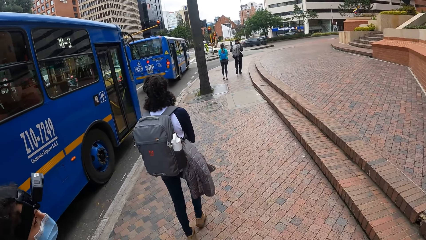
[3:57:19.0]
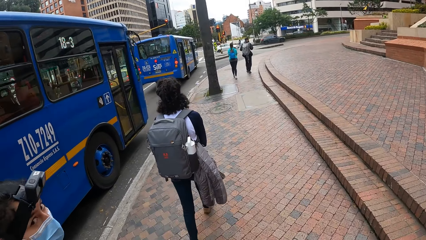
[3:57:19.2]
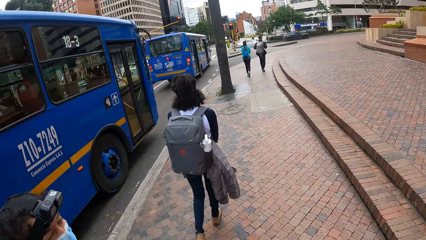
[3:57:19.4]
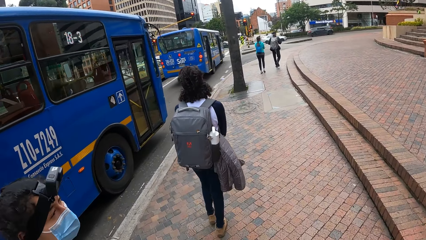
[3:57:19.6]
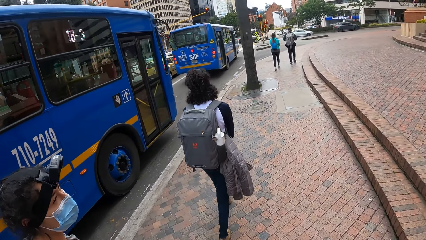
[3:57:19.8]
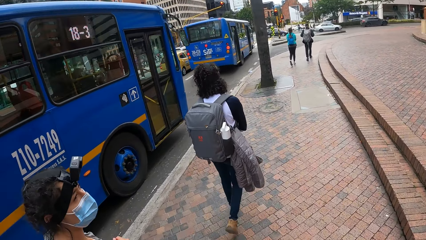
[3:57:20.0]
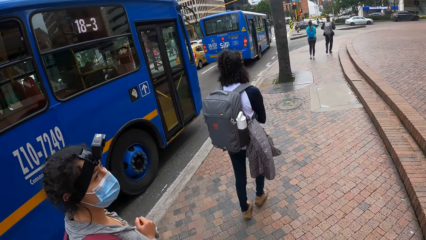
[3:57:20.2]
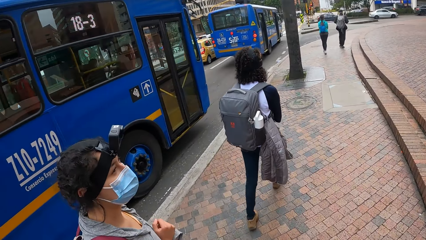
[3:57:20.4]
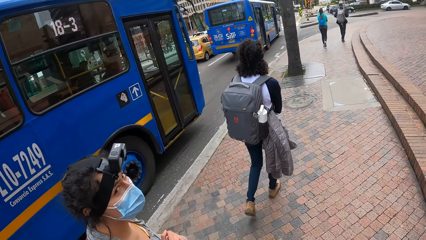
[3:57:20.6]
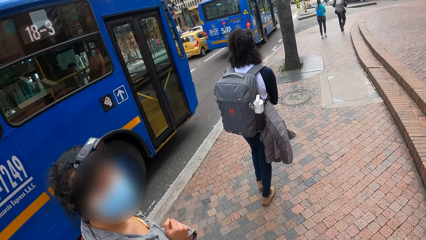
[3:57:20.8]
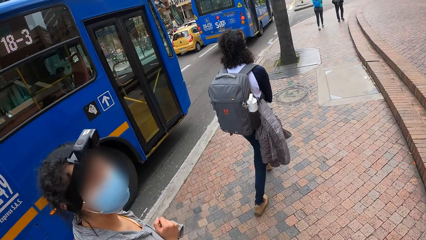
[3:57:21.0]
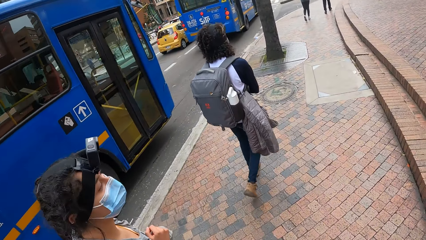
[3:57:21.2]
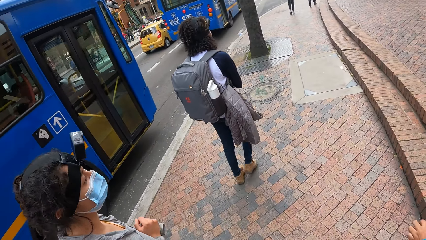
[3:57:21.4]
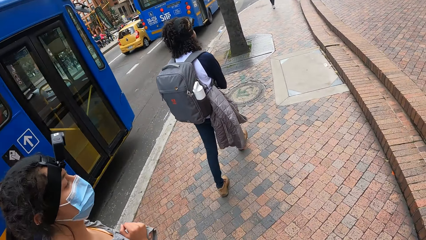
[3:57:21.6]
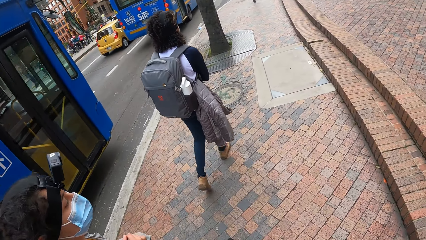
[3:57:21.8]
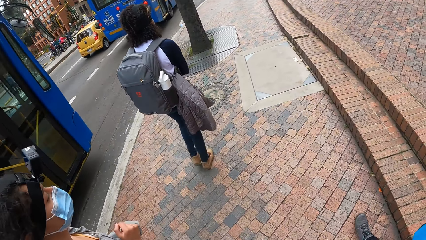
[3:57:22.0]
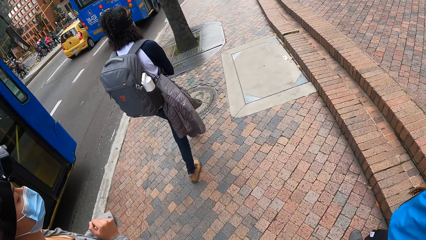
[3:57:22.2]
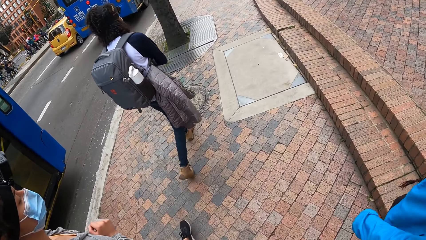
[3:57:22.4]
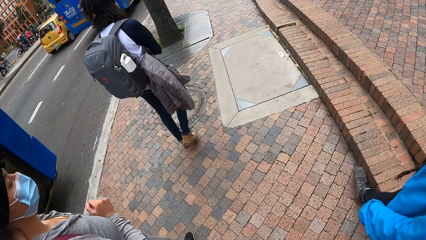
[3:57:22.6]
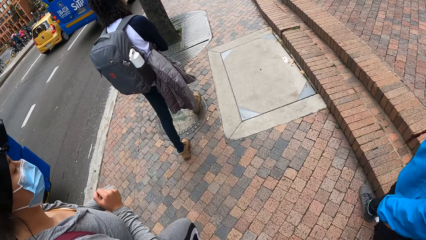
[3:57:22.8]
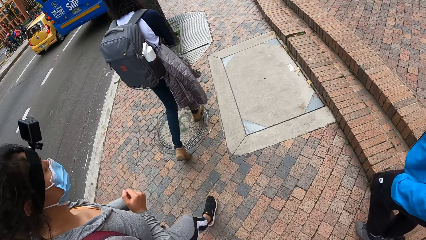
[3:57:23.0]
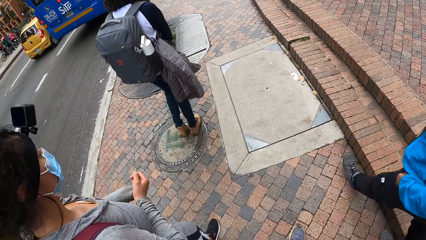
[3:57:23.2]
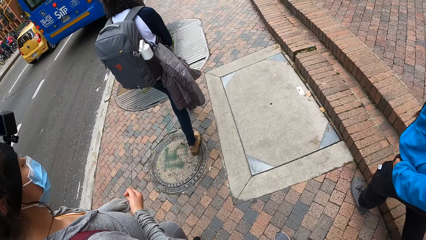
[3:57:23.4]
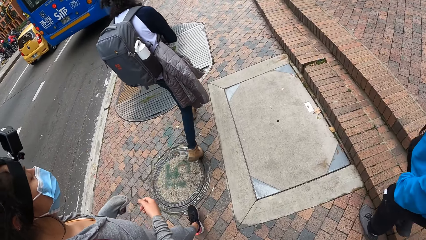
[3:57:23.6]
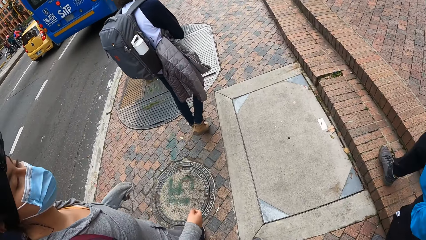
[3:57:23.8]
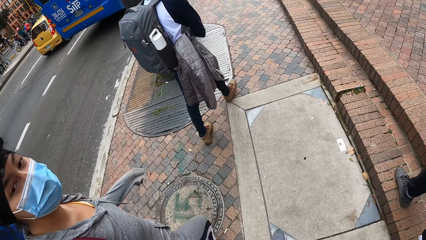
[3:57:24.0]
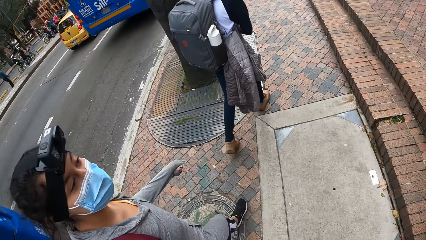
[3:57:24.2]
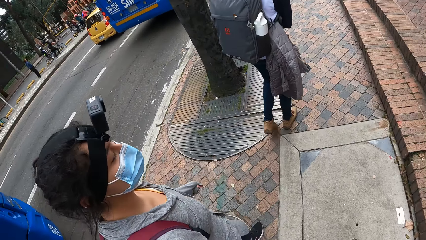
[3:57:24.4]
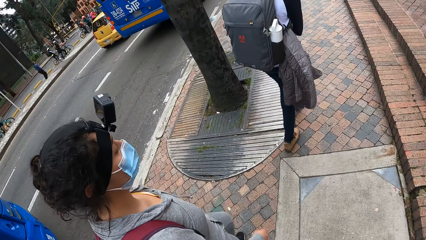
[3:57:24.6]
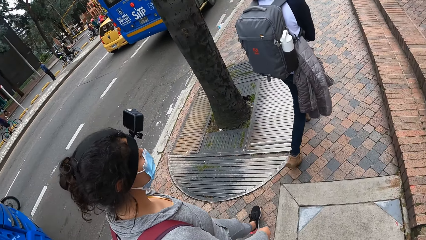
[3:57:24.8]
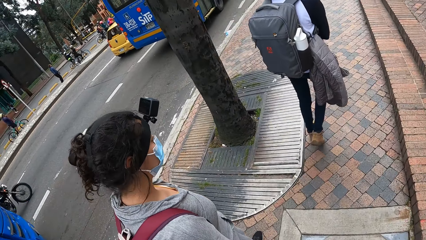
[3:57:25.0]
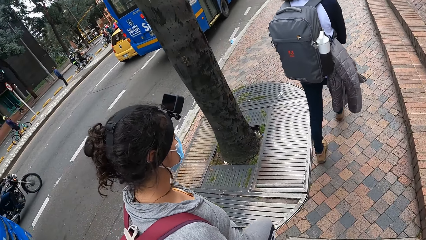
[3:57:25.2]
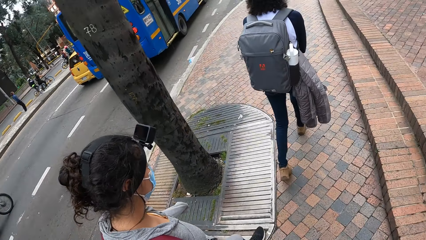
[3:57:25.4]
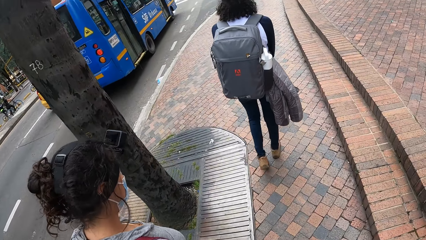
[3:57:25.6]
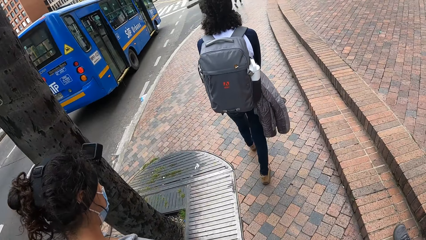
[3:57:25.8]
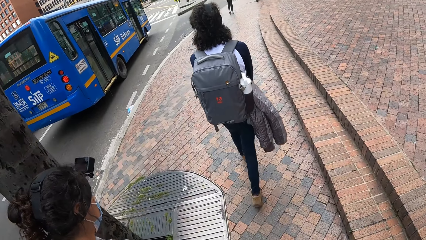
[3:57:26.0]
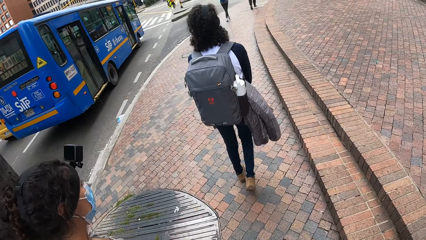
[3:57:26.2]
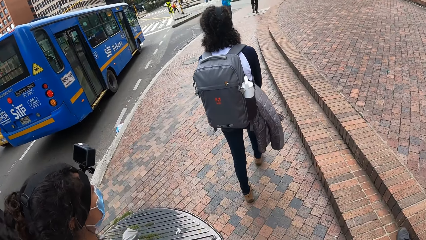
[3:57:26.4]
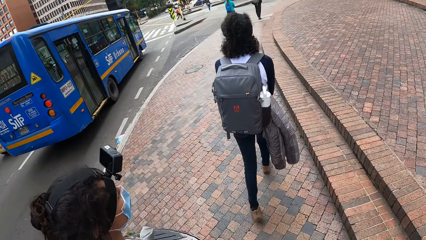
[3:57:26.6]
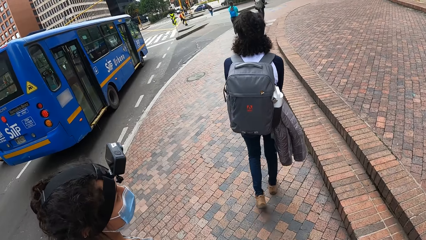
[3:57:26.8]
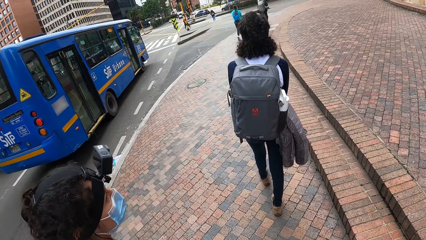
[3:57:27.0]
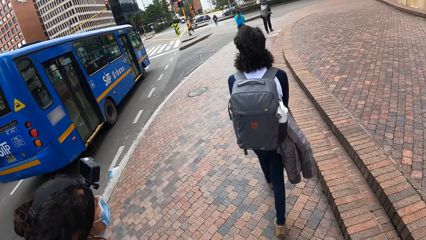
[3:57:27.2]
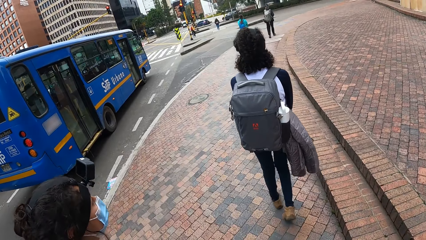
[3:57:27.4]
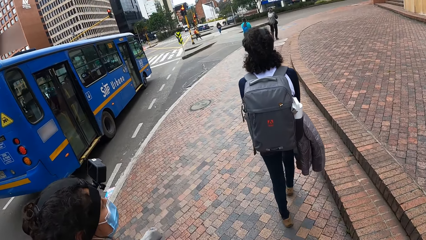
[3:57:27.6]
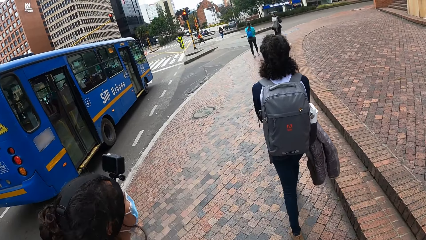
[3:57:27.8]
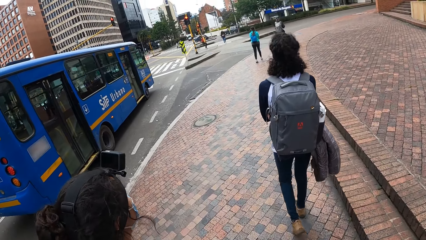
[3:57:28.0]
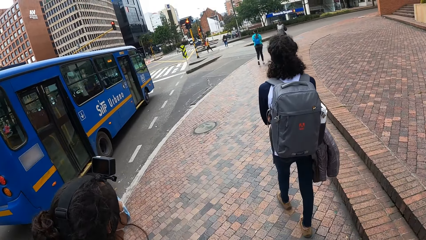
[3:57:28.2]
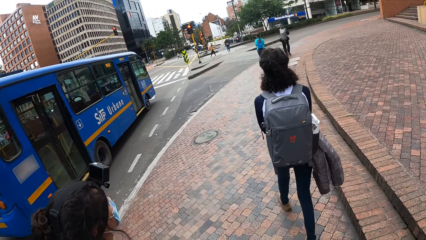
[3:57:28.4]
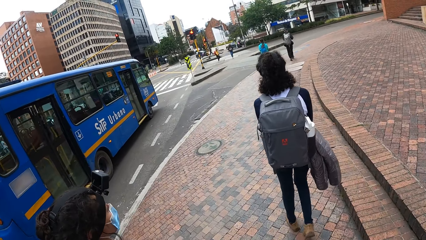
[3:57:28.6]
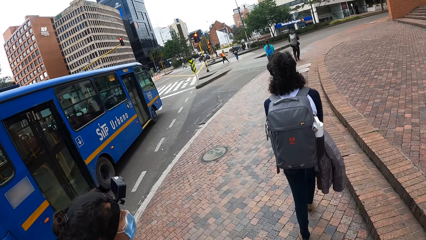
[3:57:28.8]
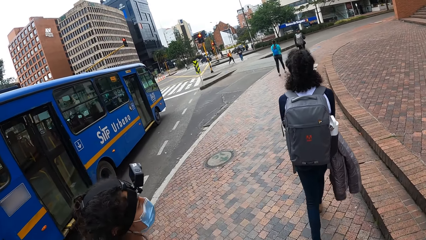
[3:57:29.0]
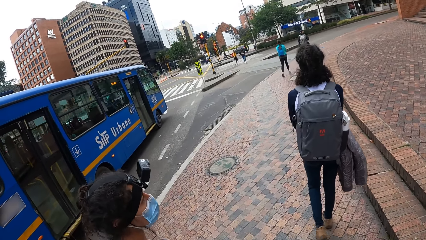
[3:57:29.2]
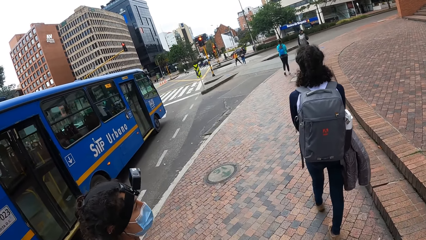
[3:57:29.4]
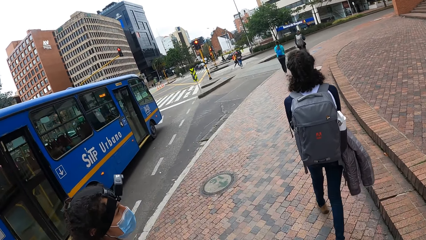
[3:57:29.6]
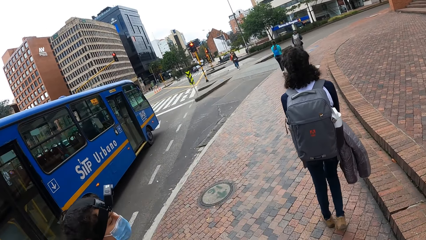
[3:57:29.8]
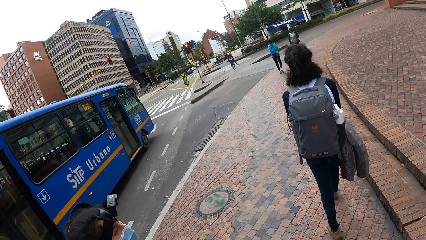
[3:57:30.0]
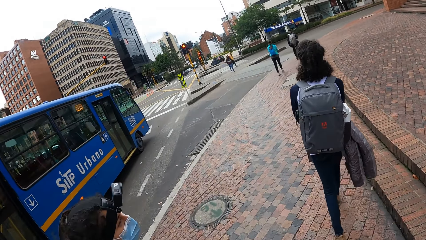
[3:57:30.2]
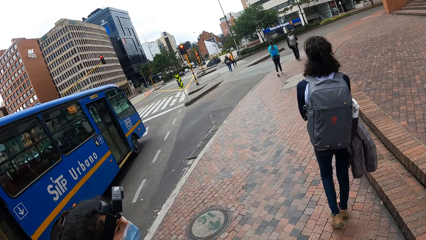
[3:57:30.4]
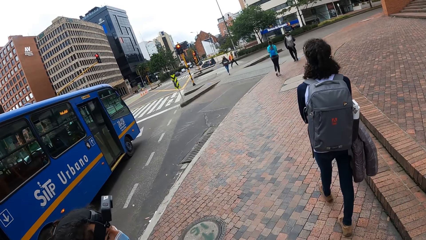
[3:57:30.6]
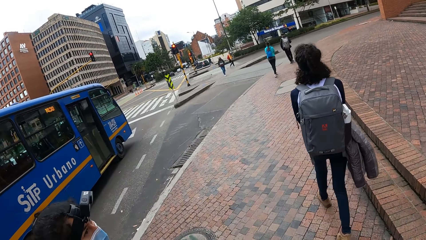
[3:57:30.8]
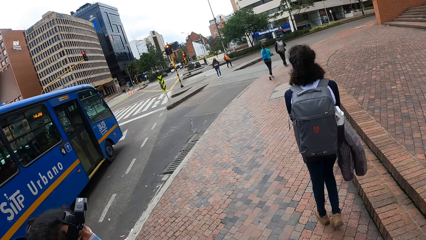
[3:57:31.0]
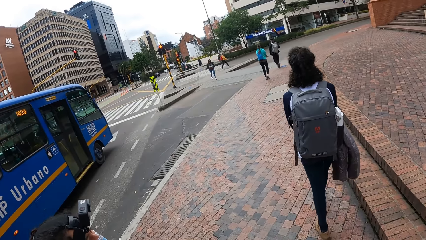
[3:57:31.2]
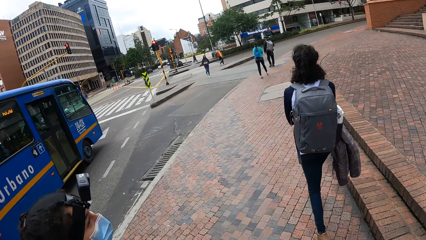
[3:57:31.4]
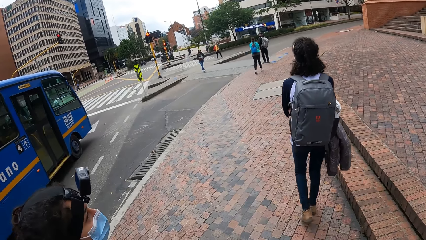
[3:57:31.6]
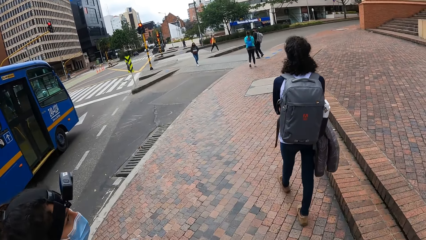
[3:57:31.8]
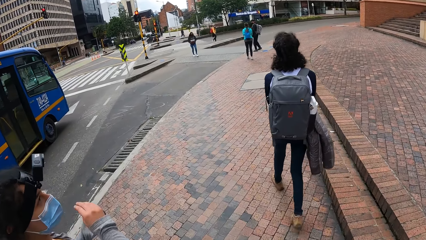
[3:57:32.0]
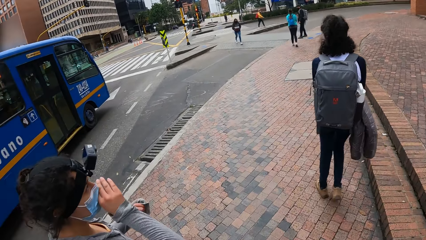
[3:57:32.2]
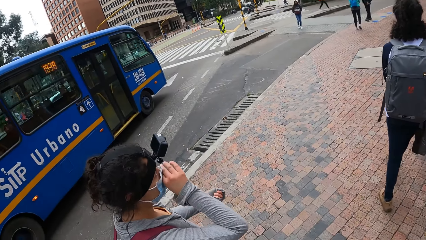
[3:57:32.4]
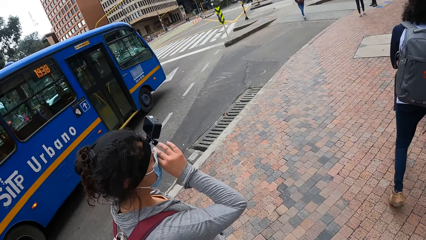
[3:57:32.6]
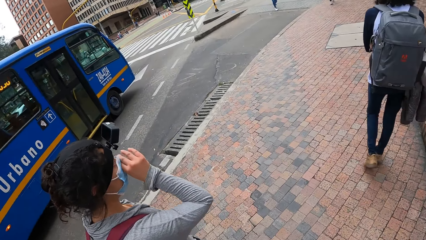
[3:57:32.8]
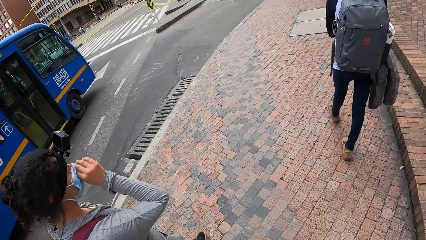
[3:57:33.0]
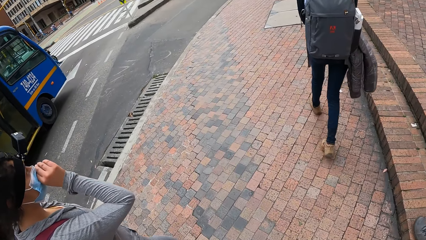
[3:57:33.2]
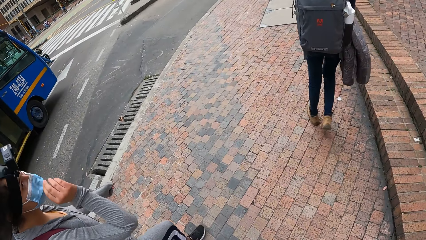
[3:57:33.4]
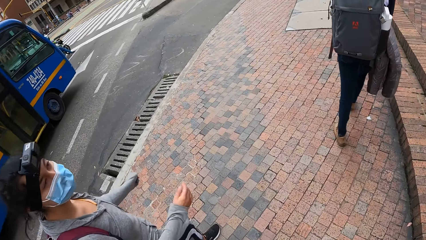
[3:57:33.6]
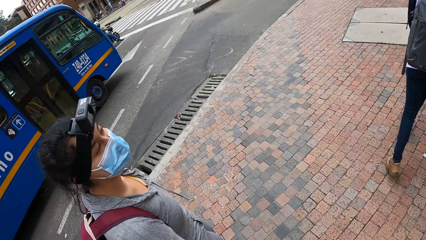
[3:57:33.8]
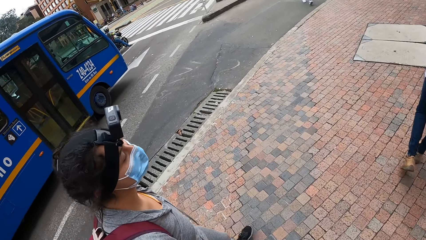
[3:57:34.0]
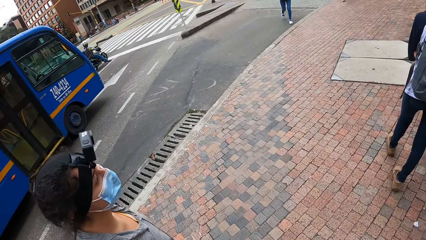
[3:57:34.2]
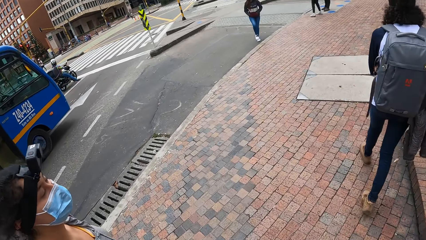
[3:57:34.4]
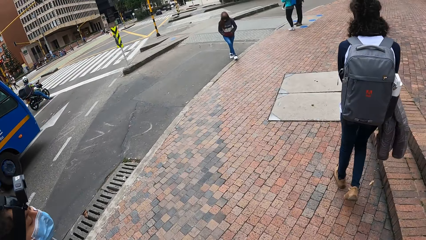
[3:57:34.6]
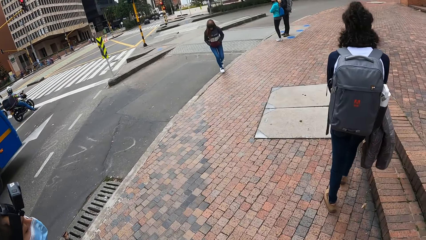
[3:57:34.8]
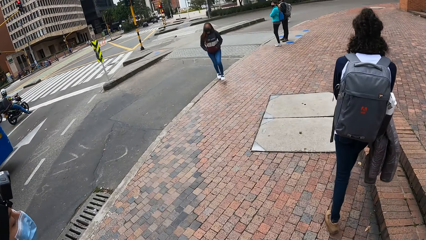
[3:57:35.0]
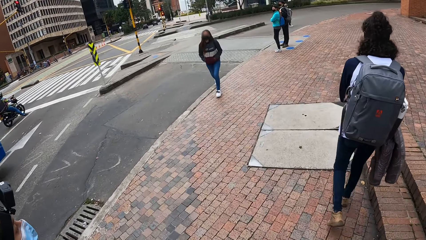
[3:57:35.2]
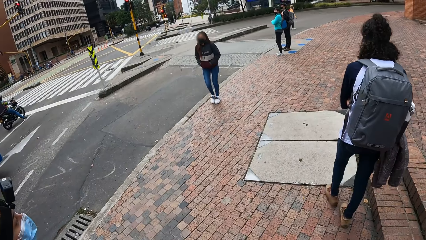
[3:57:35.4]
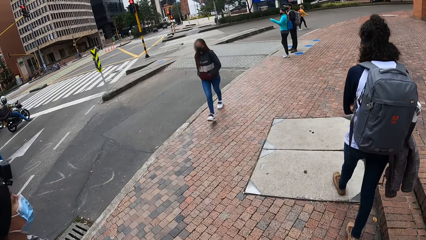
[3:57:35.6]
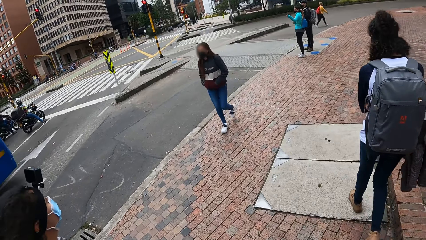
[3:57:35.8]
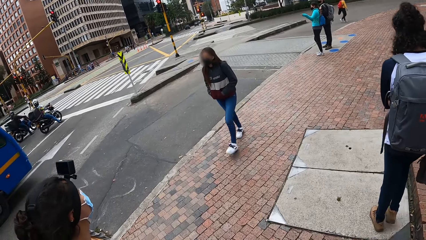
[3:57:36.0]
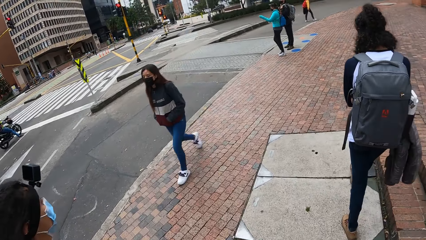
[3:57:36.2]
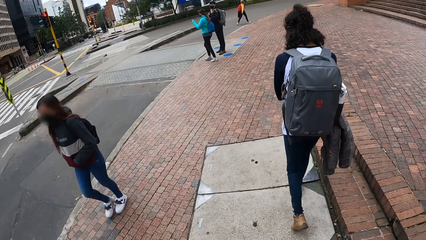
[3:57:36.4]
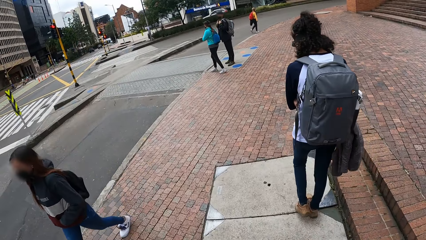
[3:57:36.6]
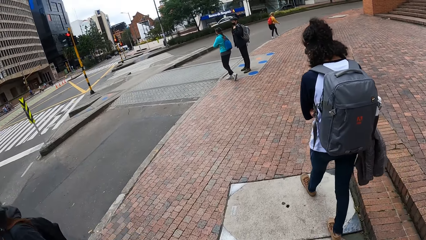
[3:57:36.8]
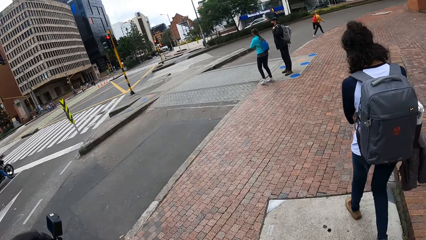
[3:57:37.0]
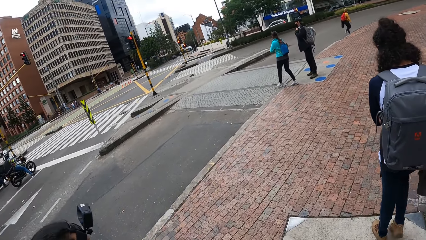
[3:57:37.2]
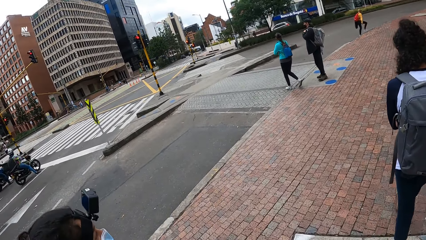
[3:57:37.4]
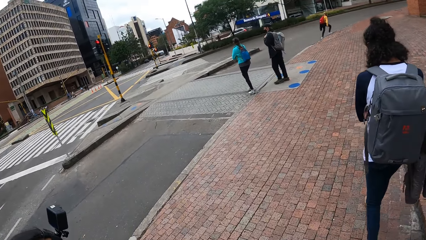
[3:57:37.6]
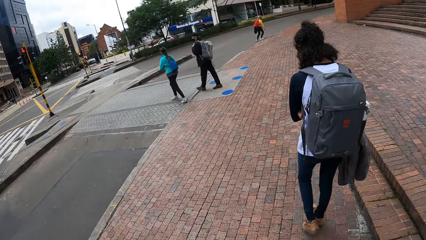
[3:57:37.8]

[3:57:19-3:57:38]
A woman touches her mask.
